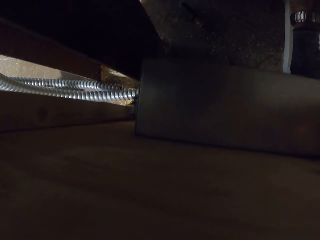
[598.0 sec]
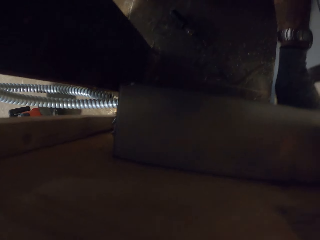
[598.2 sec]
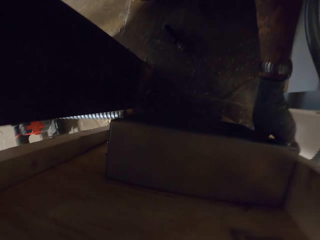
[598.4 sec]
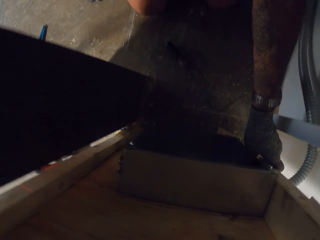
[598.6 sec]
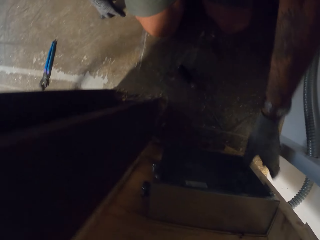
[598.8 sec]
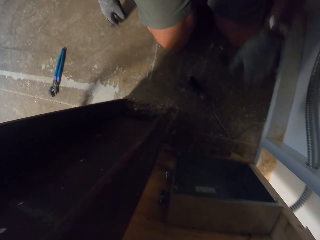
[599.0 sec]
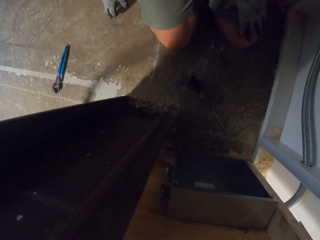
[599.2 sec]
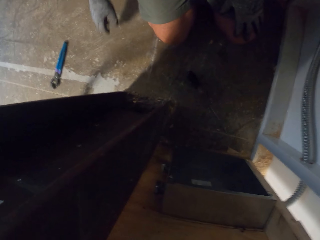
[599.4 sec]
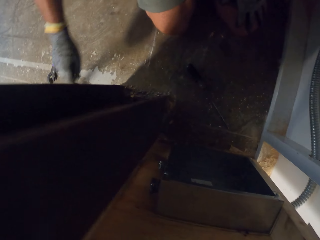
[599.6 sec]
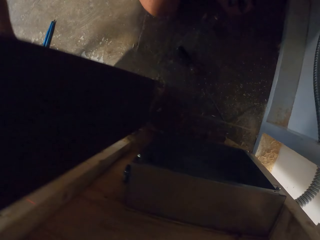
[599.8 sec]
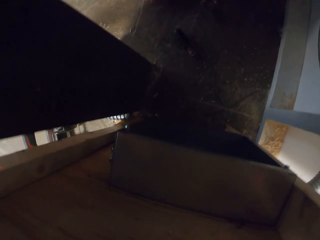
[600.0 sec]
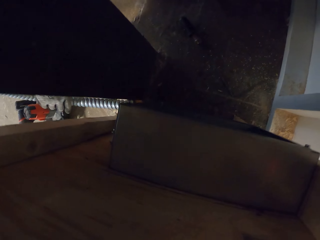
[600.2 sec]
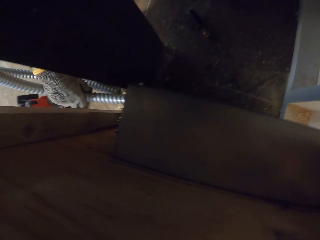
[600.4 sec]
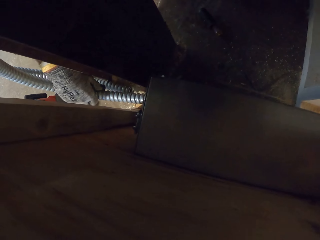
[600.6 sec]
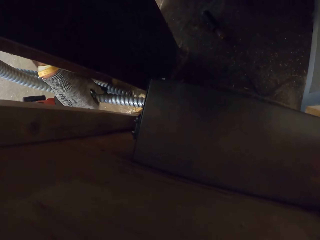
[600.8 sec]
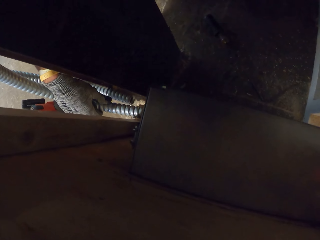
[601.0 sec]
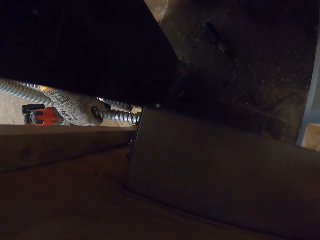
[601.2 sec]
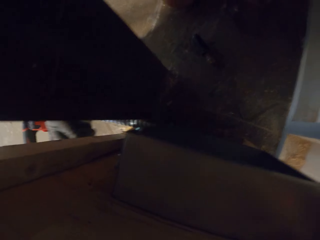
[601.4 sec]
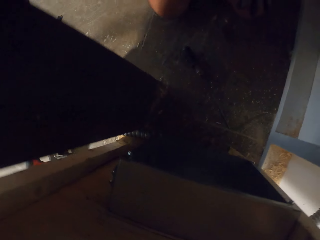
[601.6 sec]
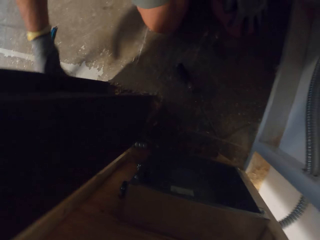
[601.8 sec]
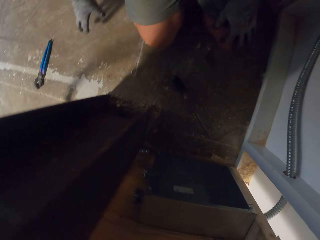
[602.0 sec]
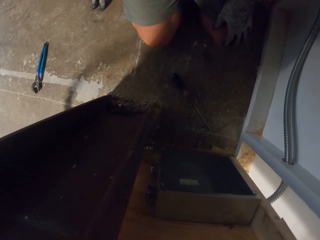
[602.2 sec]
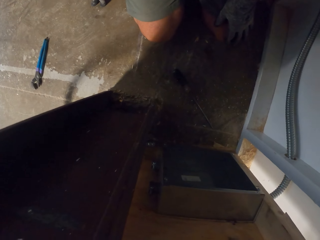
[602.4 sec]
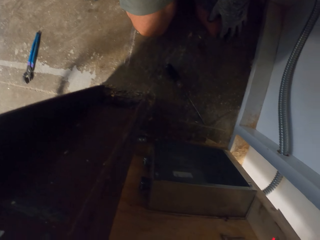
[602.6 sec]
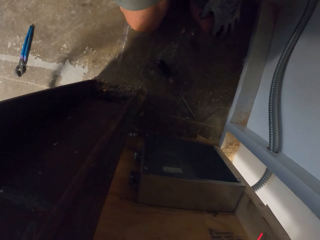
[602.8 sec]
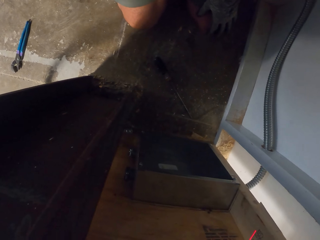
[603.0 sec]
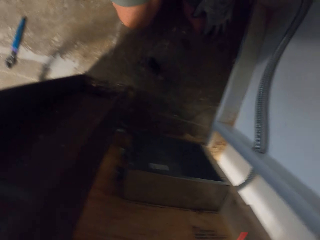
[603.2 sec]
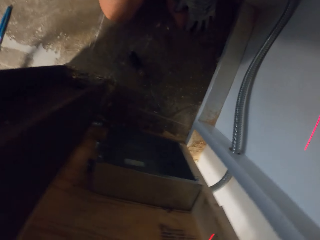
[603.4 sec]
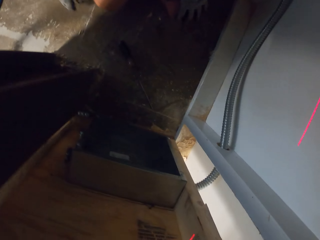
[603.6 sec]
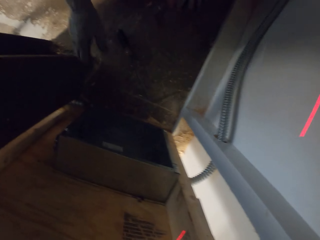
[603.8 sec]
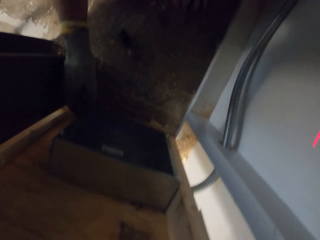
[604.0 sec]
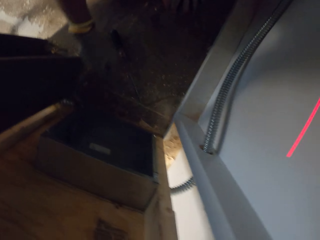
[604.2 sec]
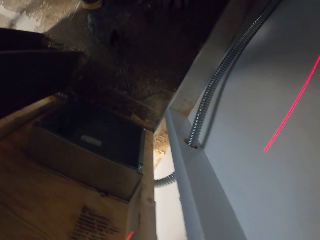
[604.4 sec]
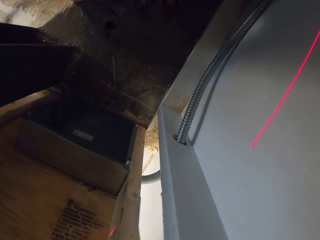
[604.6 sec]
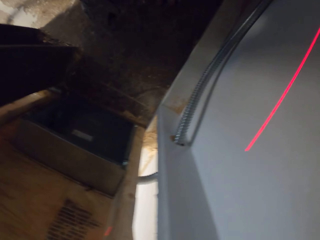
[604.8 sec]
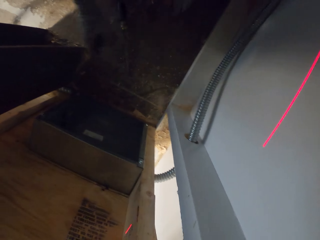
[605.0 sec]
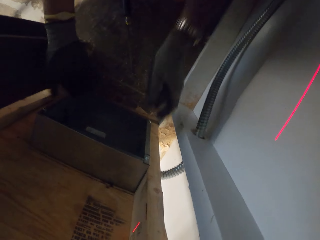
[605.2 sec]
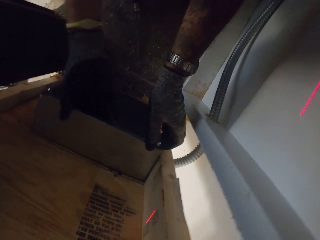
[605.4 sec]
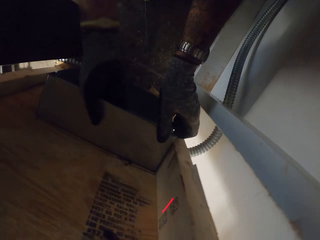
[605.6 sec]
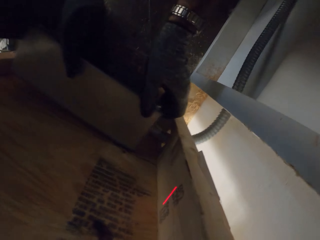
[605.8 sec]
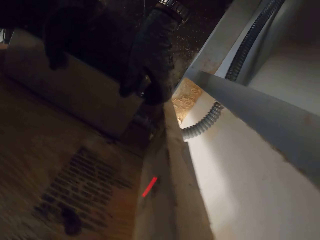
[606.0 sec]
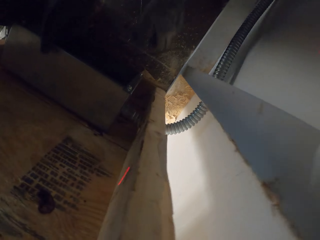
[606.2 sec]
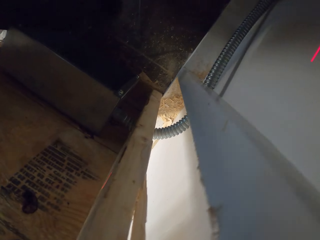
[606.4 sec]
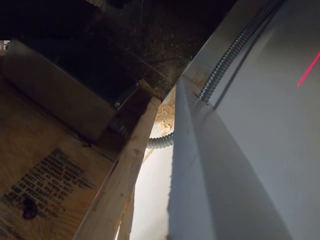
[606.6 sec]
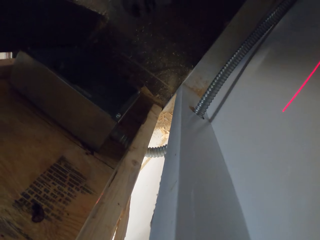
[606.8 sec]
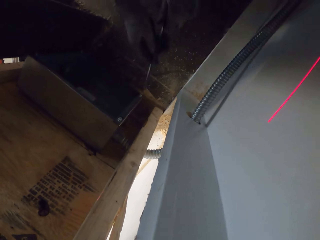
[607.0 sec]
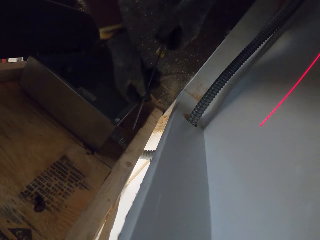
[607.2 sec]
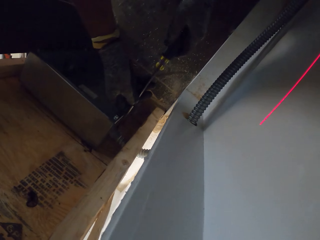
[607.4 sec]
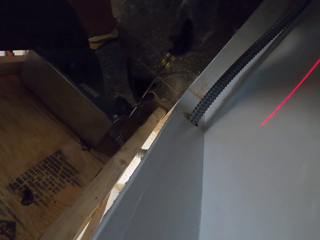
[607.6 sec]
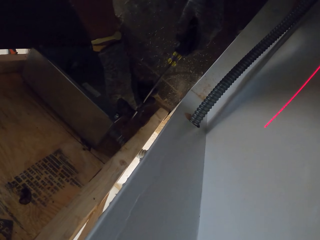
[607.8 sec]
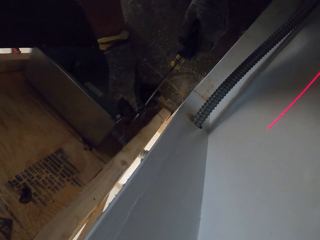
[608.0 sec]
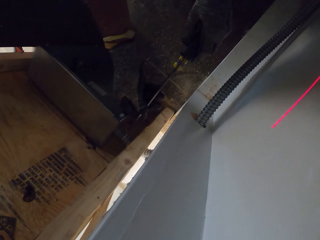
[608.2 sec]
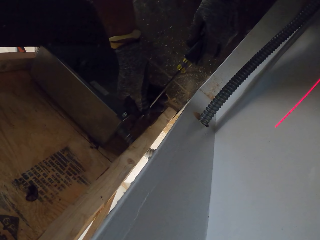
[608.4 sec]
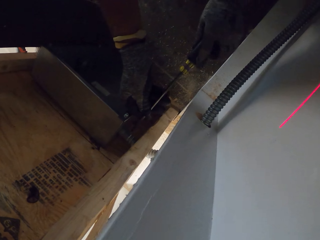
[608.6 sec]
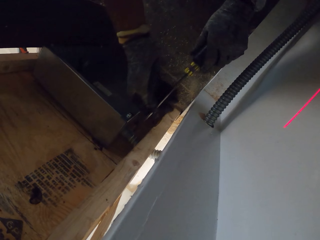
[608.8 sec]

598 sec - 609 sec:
The camera wearer holds the pipe with the left hand. They move the metal box.

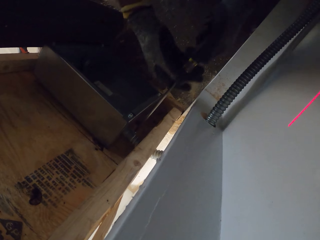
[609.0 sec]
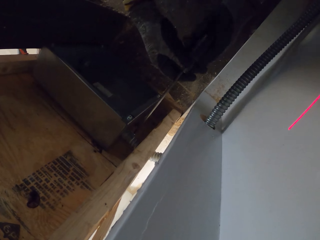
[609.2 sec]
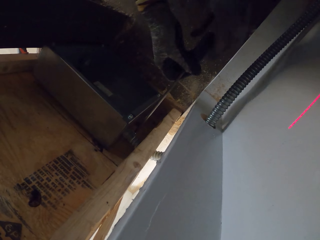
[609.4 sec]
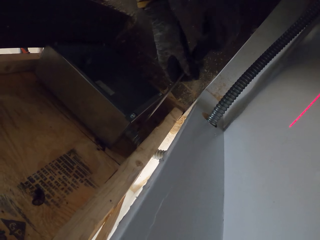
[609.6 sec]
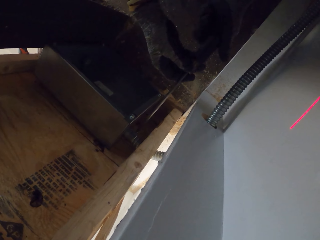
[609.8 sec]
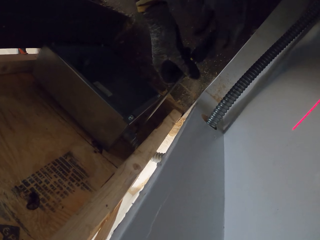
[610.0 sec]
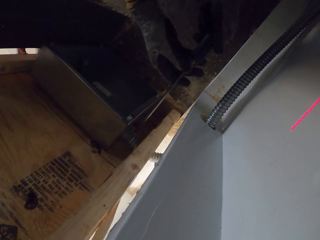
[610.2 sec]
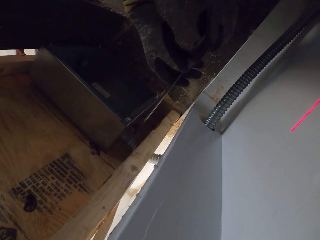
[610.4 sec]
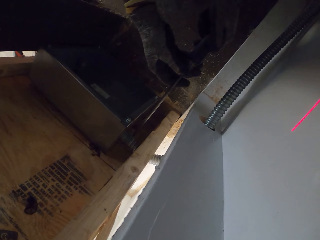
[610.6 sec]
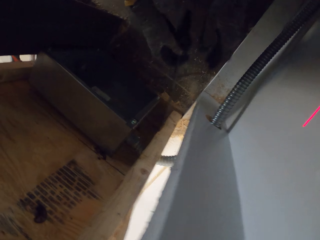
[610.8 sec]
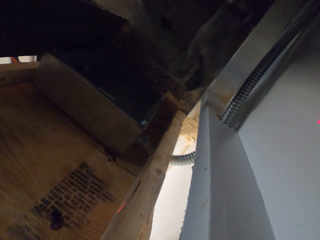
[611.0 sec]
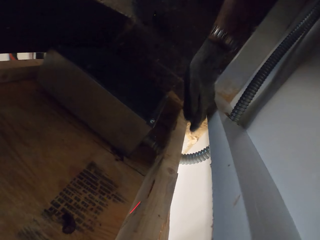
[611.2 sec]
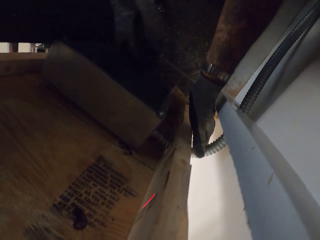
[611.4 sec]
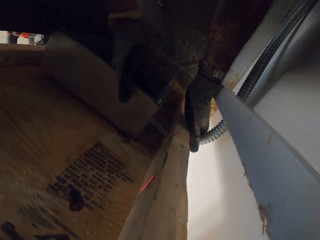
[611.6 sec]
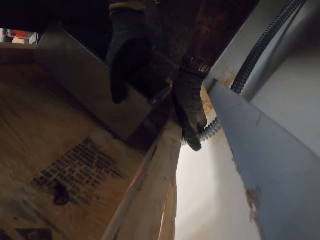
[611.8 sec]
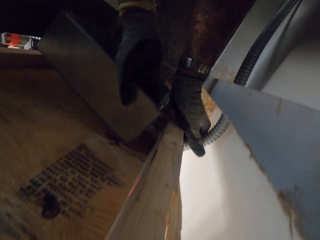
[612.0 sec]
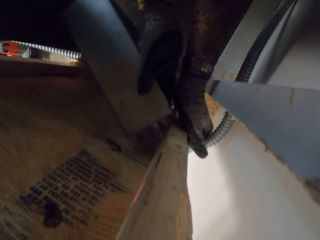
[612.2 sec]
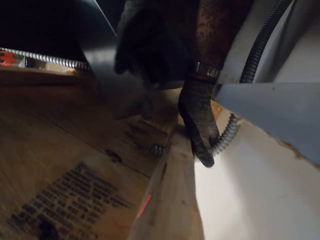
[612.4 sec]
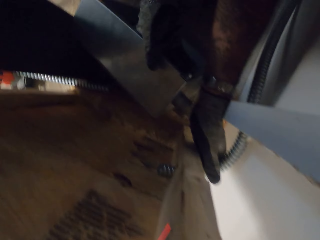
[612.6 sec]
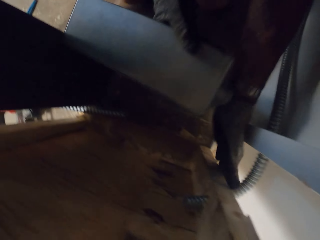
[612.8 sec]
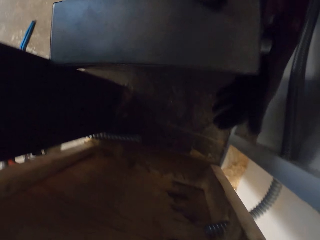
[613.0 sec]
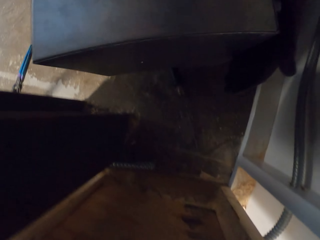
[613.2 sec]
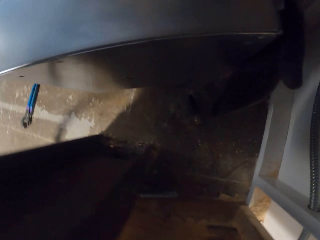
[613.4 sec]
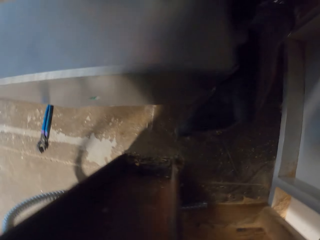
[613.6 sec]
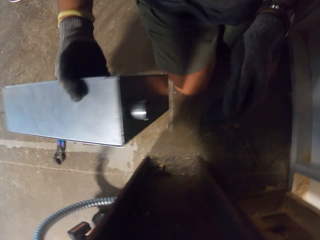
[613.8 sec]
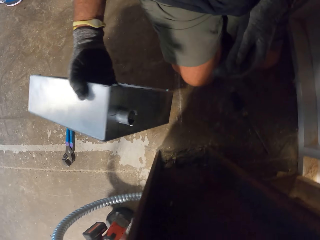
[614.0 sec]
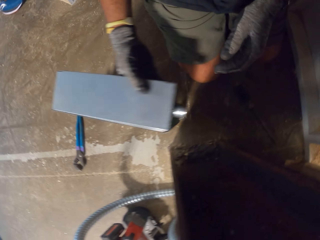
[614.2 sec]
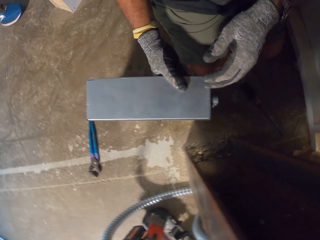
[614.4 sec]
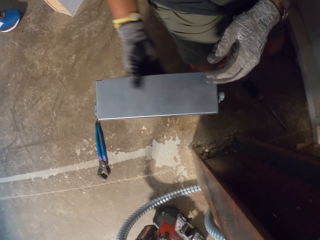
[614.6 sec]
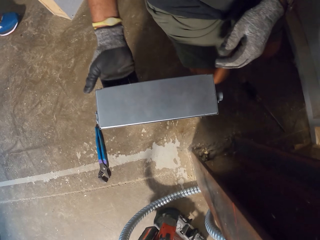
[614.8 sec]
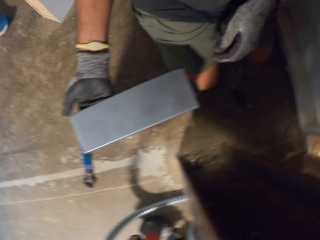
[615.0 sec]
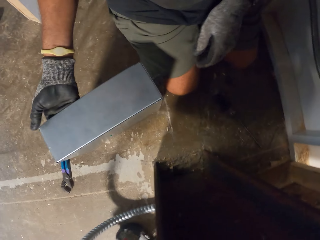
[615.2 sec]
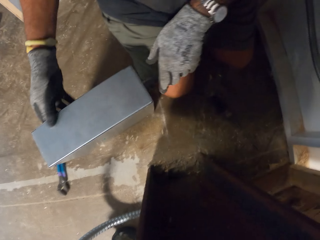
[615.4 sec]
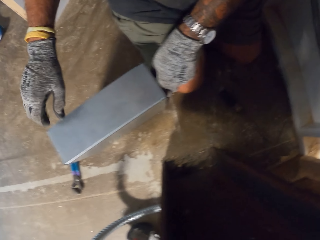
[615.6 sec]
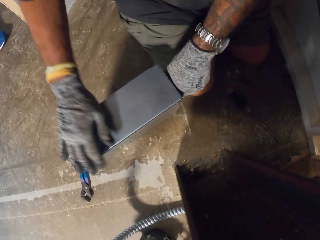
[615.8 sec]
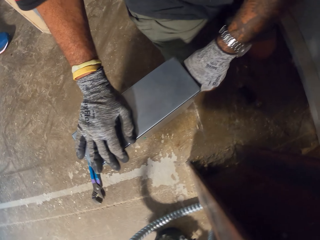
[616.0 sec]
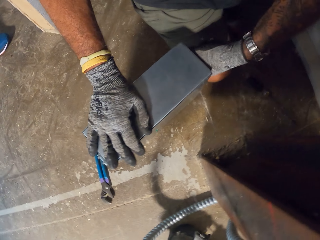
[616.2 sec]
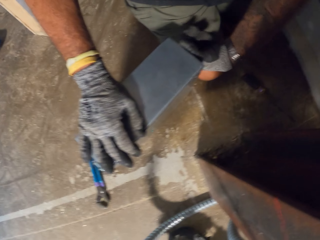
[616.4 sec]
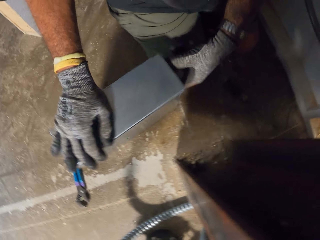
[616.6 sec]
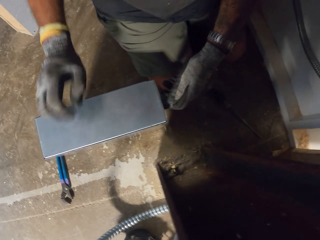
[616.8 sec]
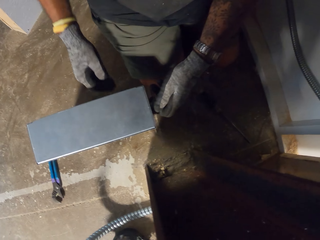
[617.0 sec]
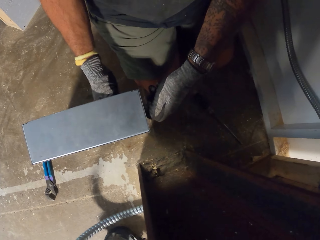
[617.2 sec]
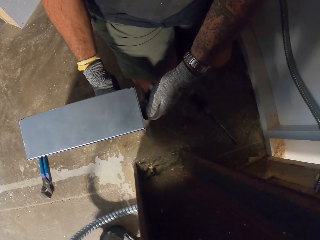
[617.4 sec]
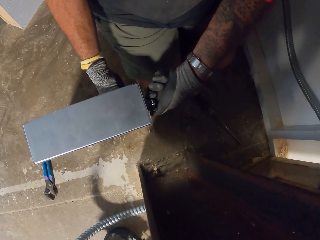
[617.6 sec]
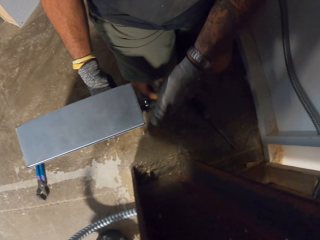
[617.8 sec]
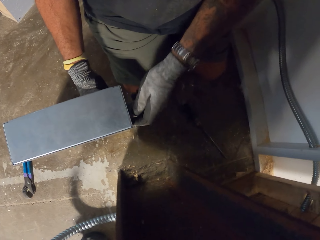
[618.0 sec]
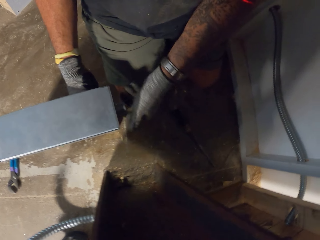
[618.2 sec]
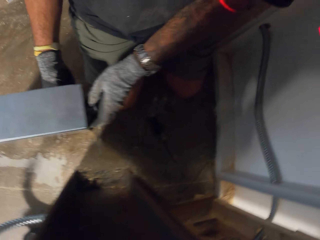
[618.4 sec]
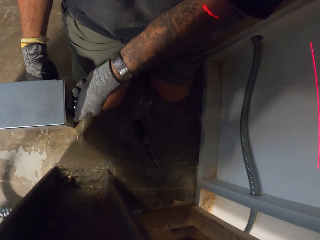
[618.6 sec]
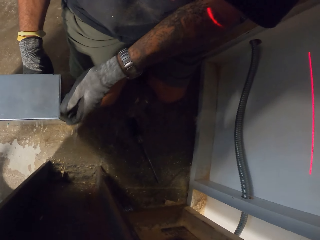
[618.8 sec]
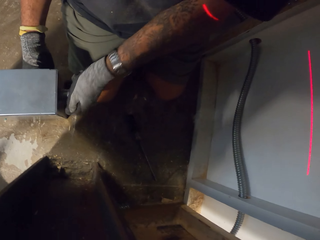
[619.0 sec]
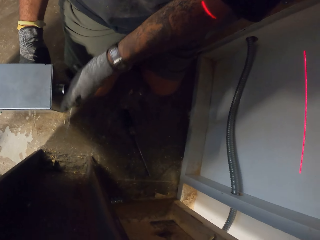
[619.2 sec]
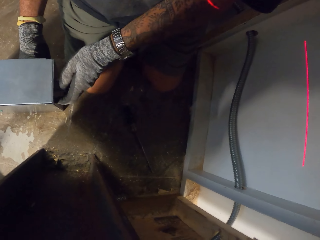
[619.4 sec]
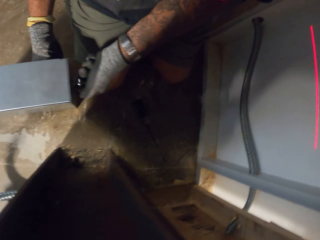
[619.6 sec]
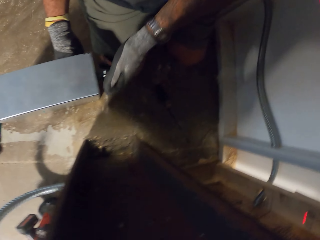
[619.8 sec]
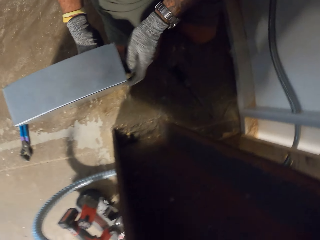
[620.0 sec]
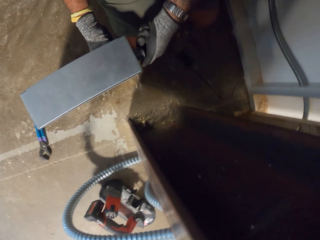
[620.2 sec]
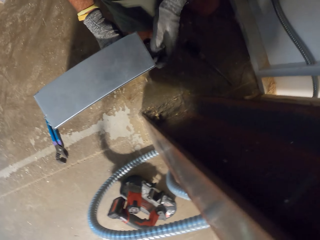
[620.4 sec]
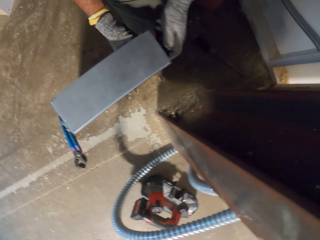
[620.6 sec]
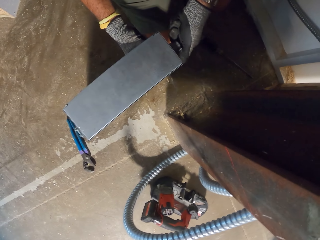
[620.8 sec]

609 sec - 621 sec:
The camera wearer opens a screw with a screwdriver. They remove the metal box from the pipe. They lift up the box. They put the metal box on the floor. They open a nut on the metal box. They remove something from the metal box.
